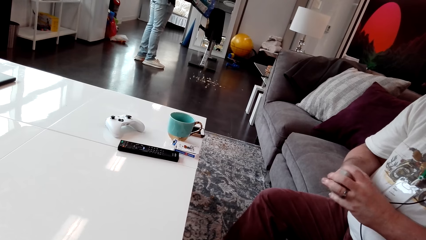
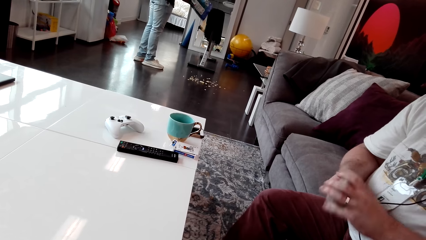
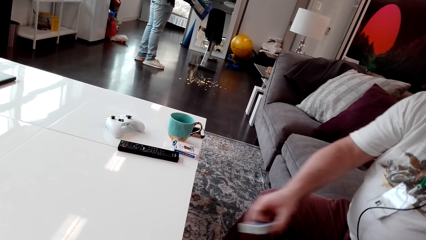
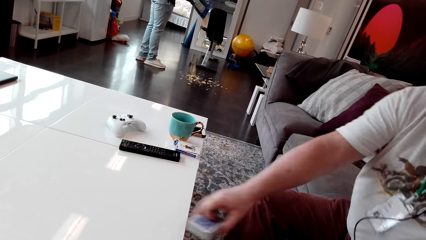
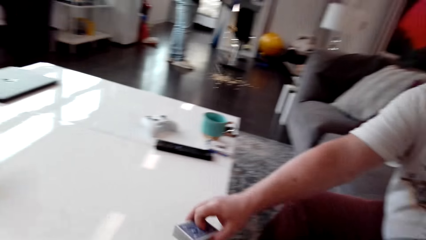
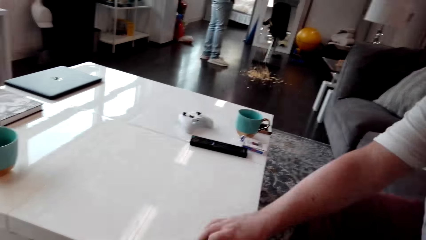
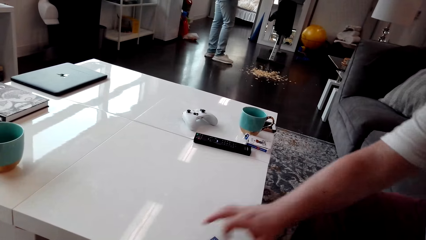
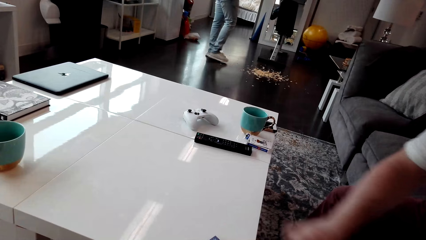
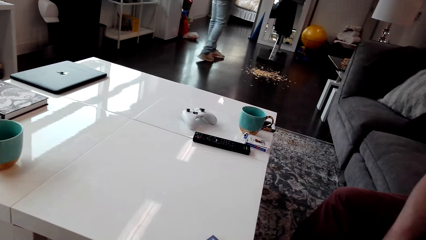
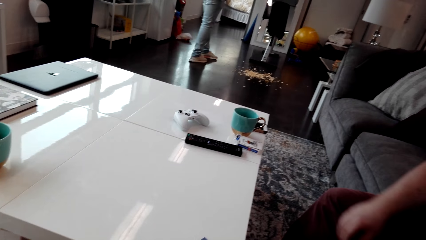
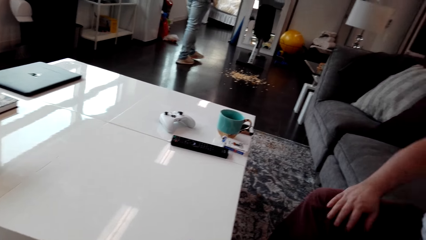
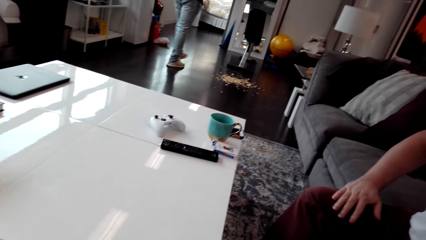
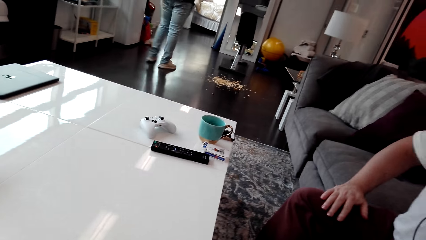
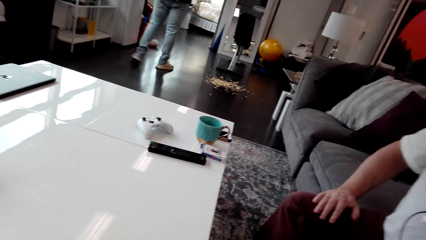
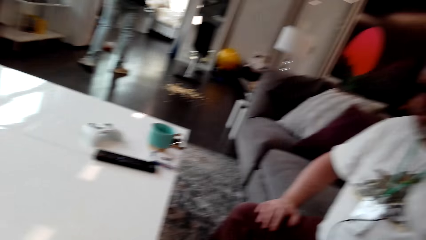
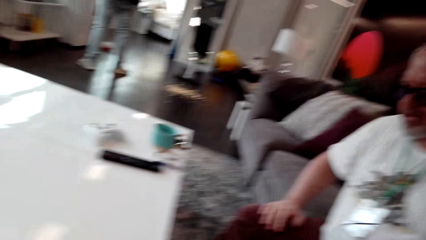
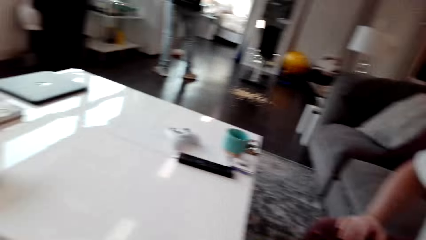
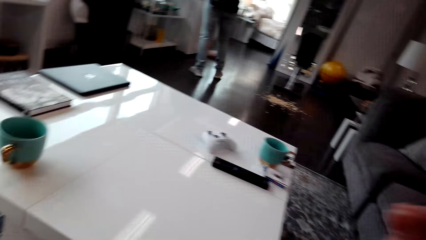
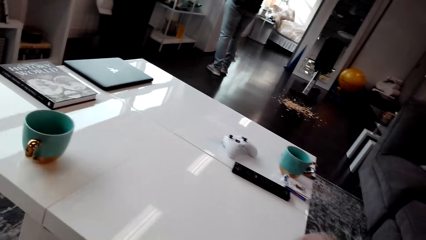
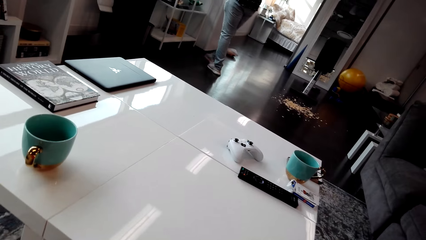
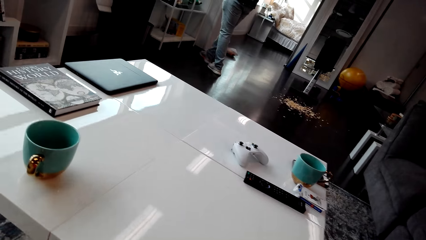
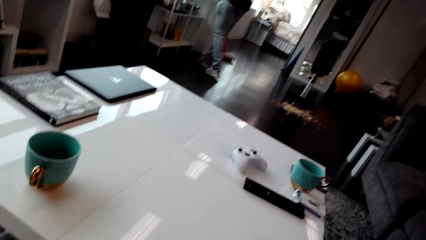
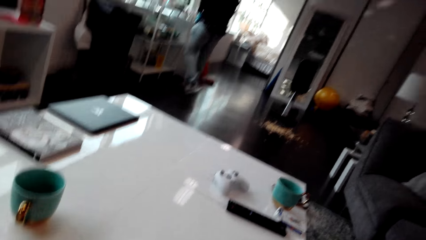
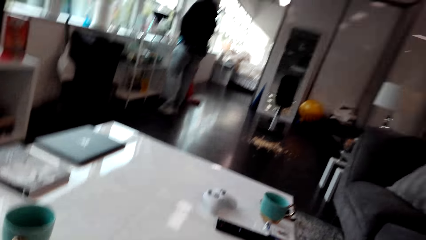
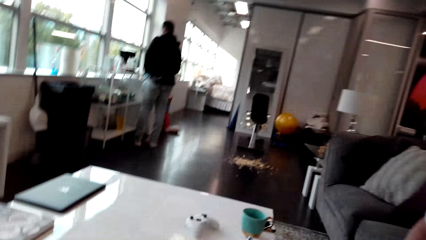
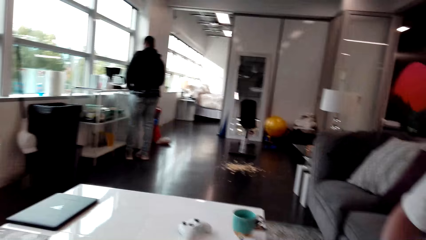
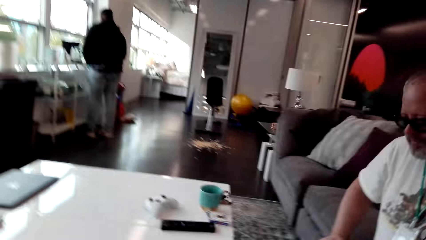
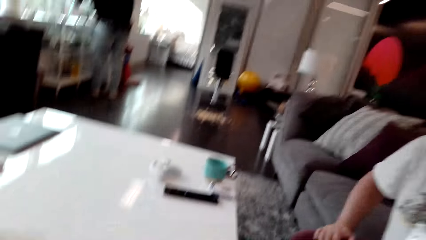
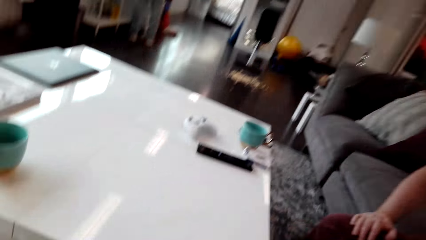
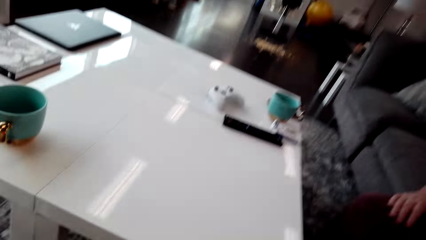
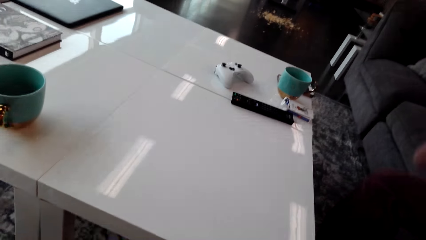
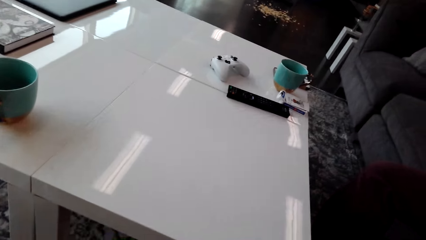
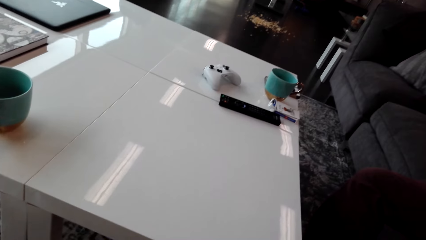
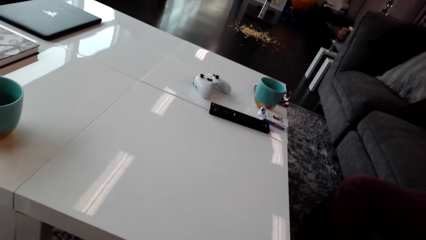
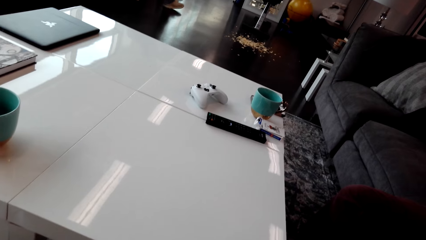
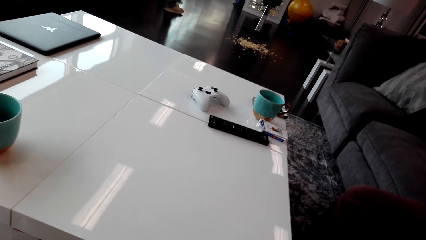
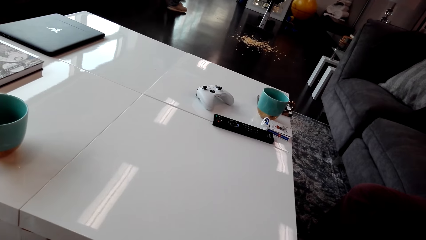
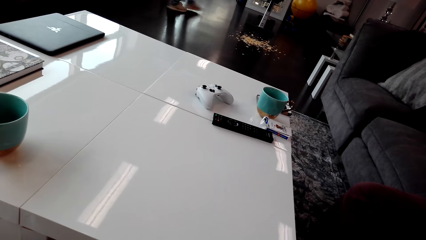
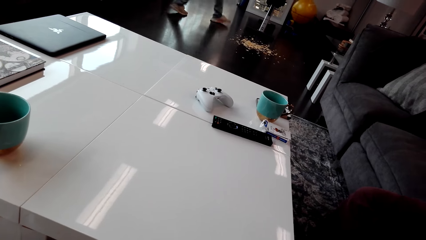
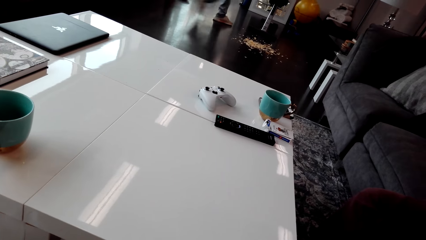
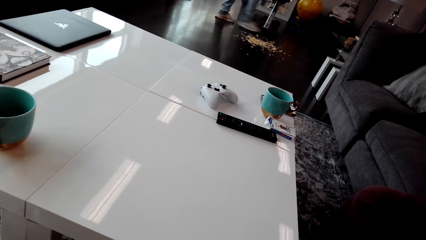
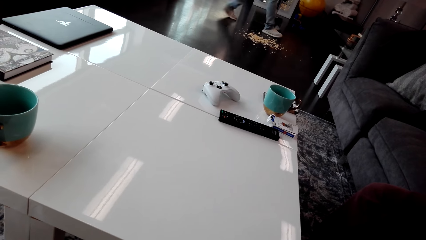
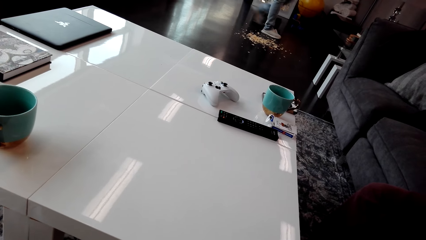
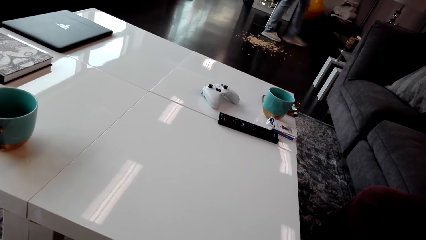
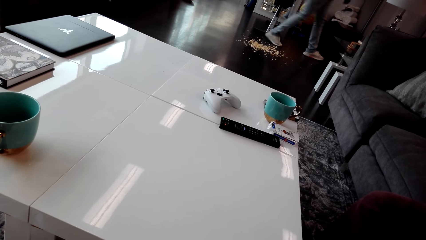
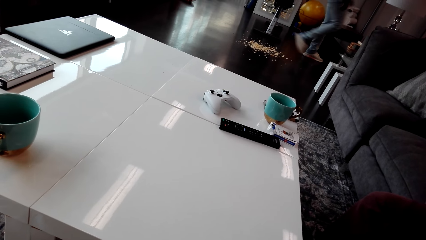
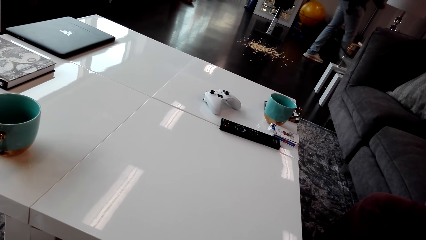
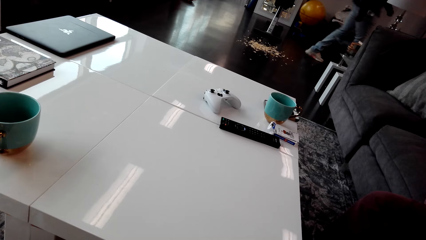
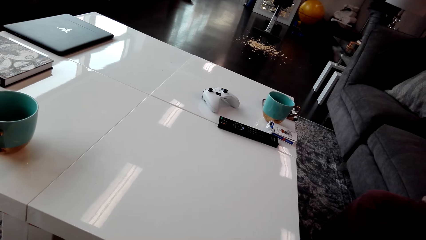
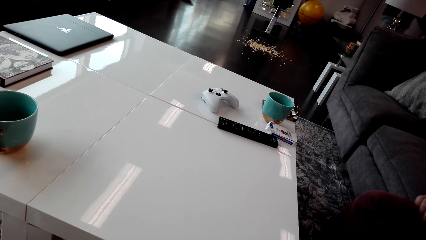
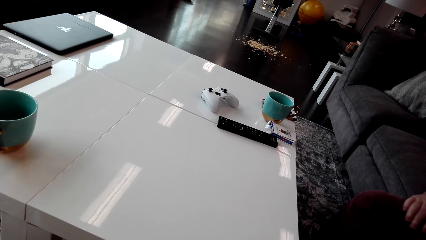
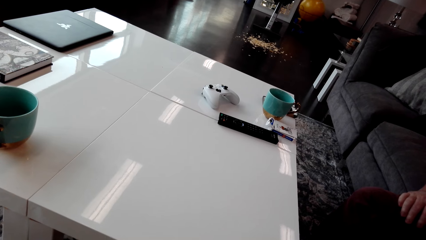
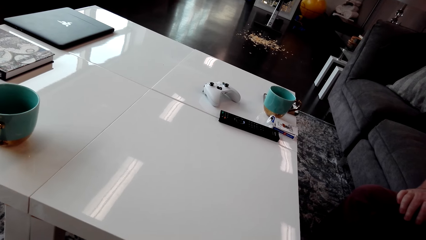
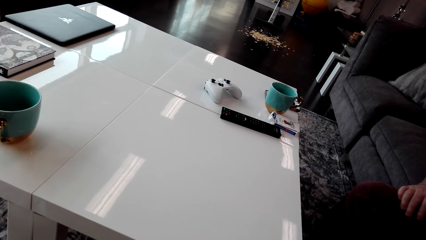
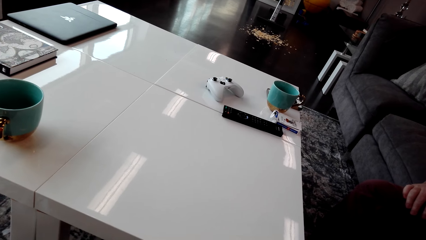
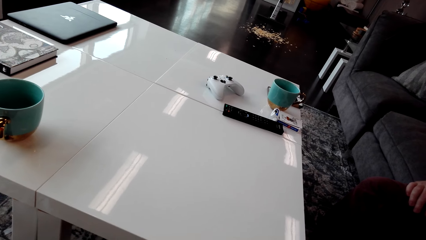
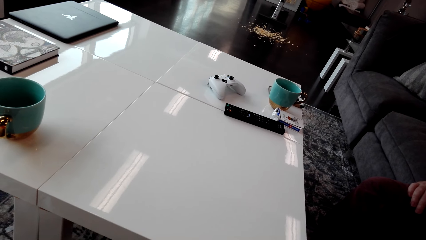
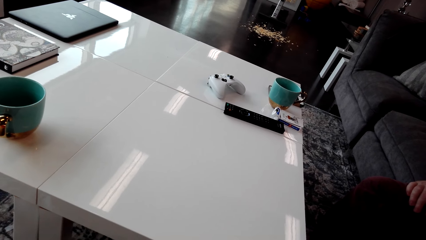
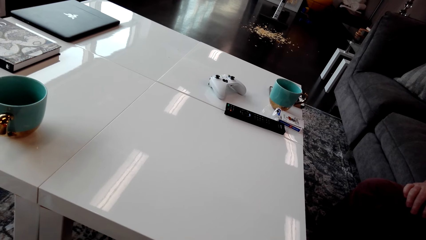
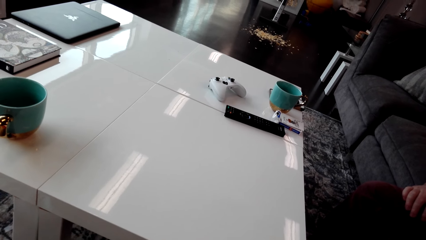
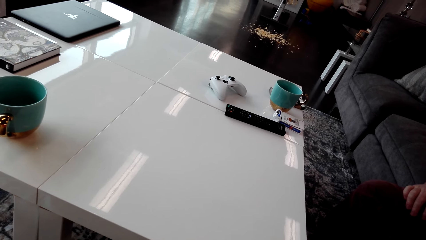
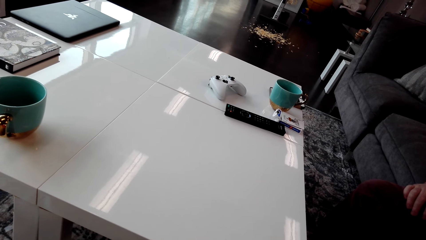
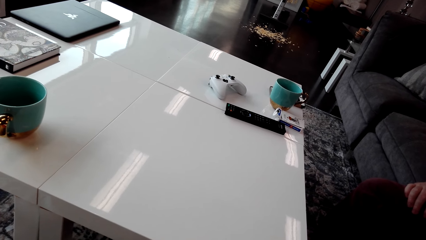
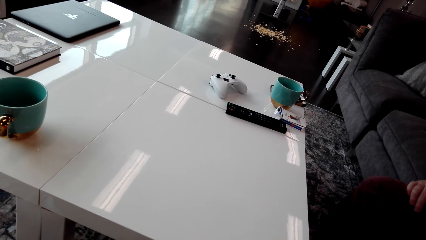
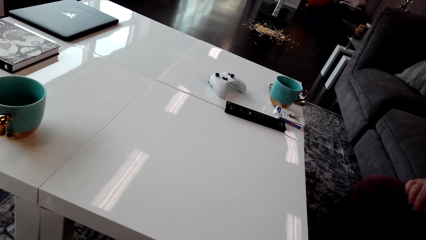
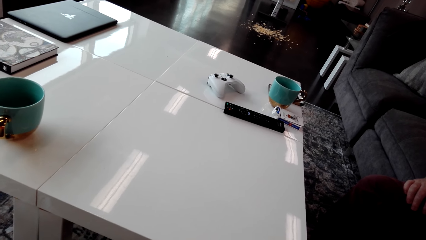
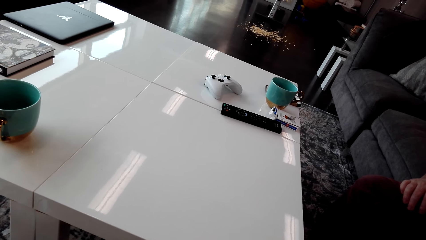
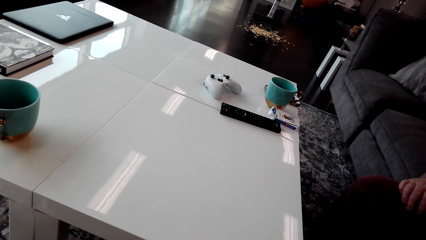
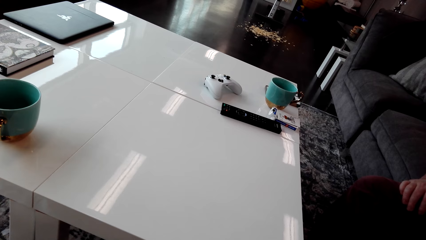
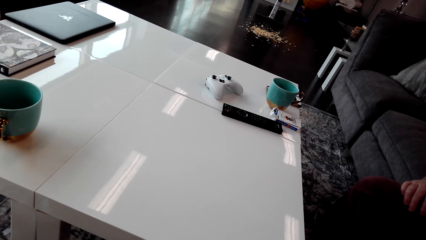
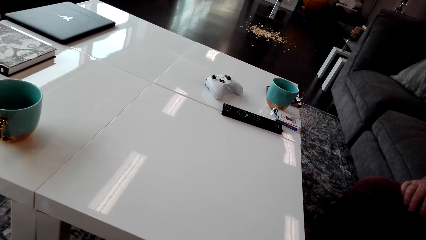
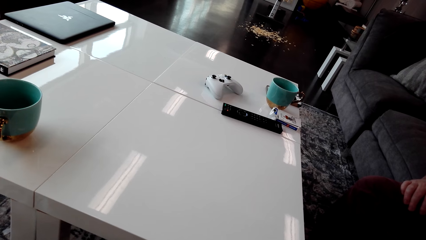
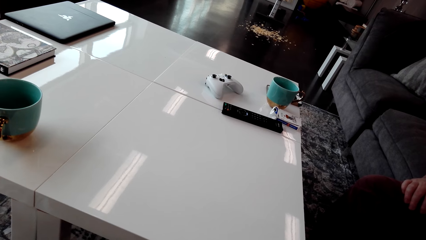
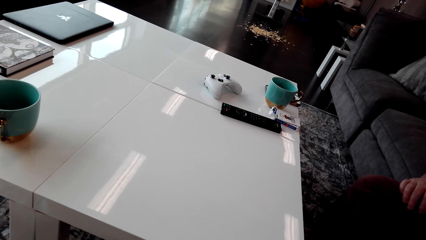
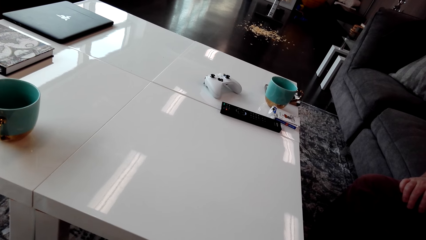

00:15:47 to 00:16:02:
The man puts the playing card on the table. The camera wearer looks around. They interact with the man.
